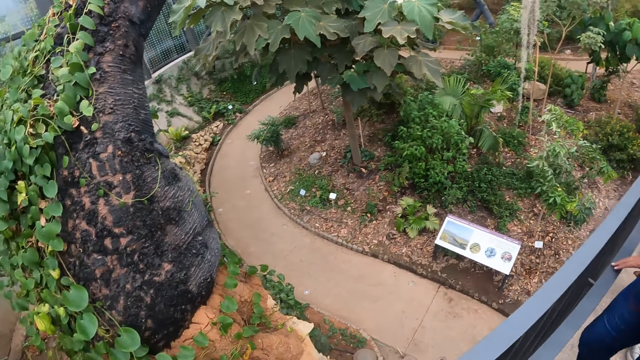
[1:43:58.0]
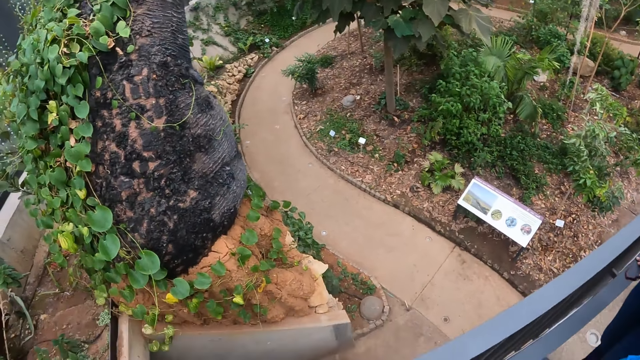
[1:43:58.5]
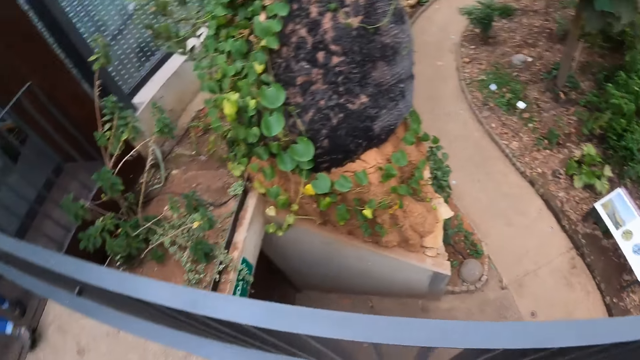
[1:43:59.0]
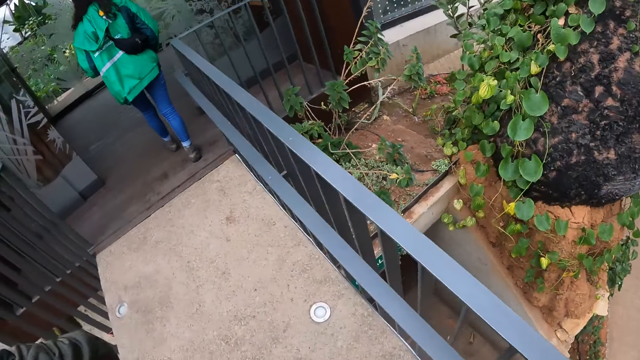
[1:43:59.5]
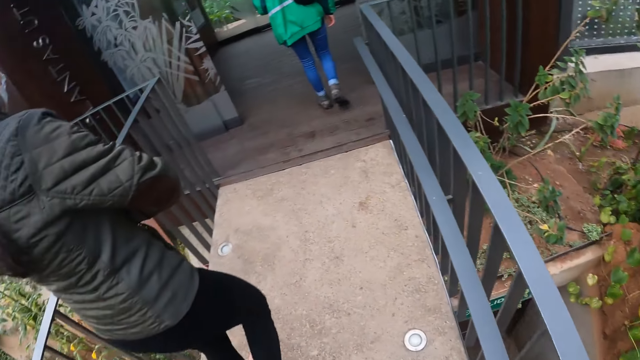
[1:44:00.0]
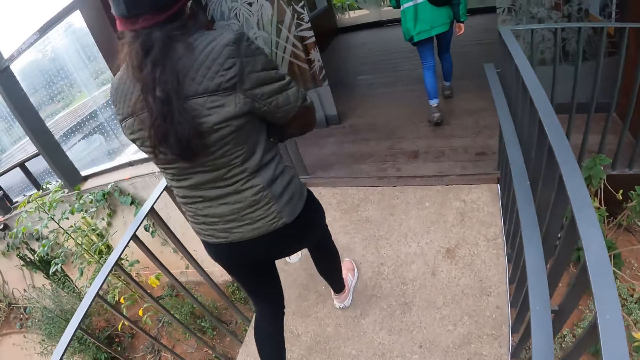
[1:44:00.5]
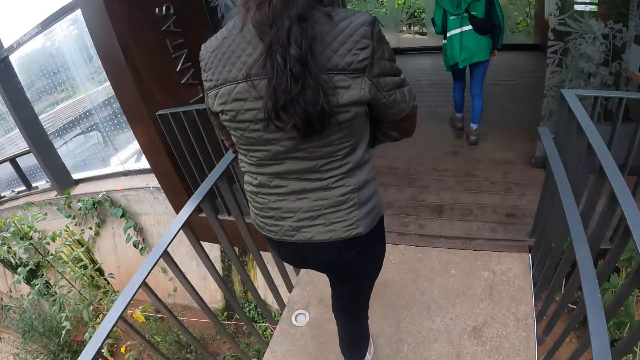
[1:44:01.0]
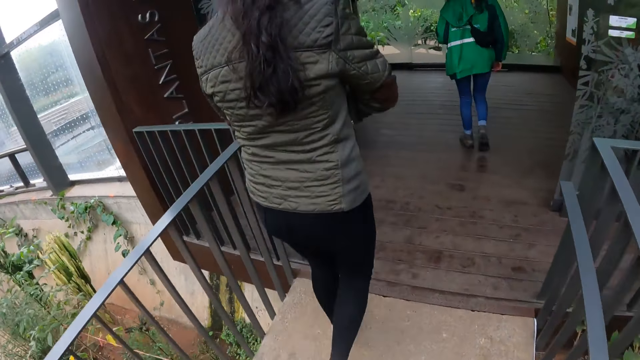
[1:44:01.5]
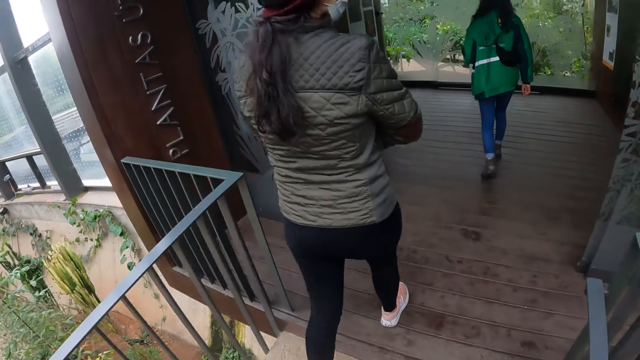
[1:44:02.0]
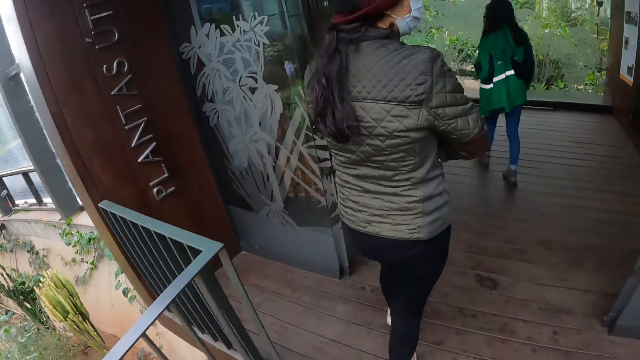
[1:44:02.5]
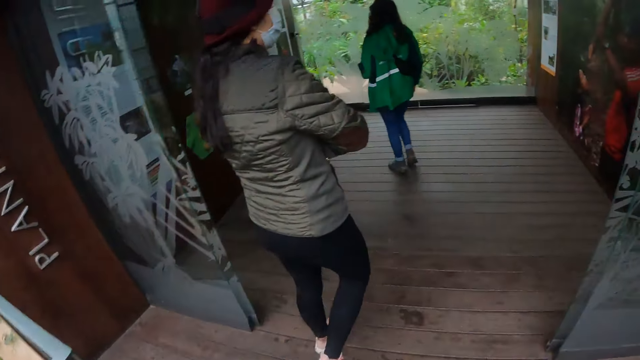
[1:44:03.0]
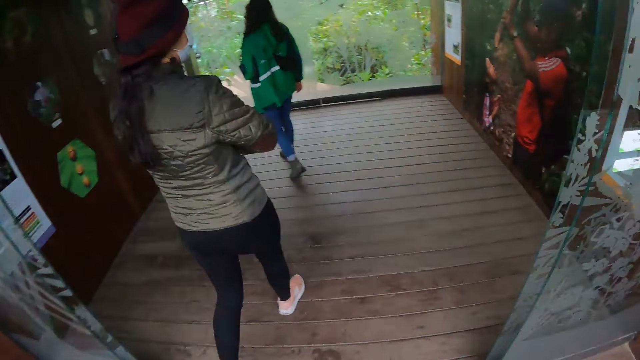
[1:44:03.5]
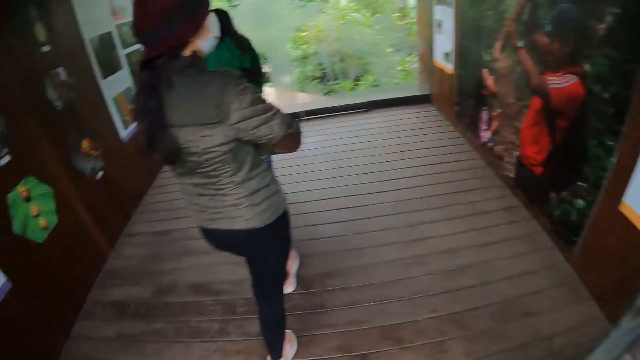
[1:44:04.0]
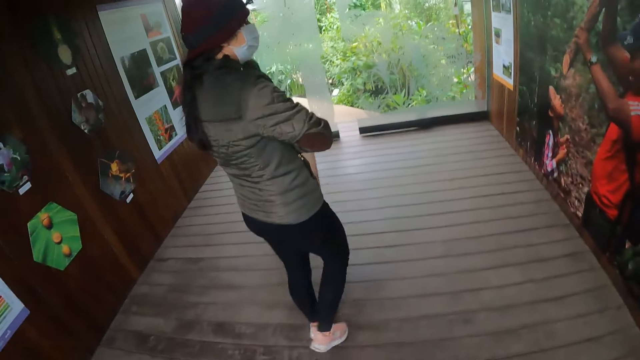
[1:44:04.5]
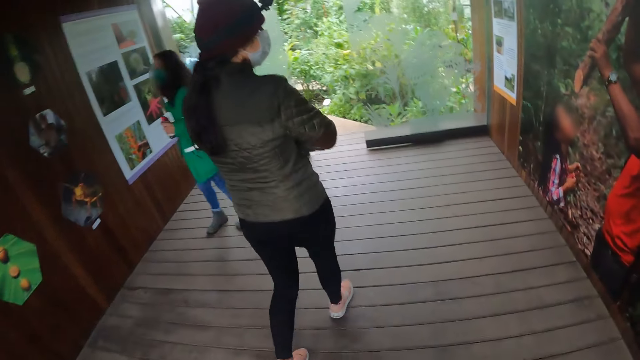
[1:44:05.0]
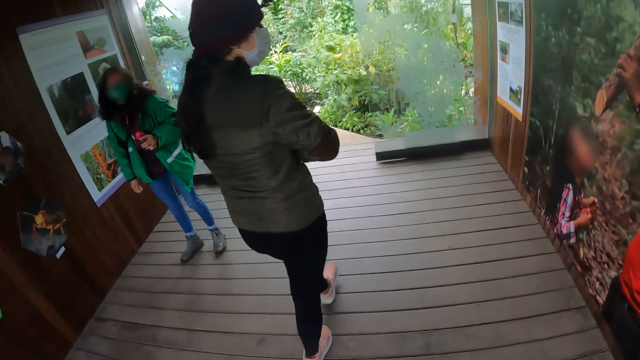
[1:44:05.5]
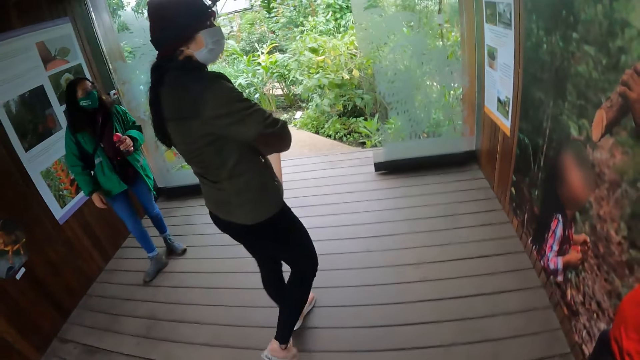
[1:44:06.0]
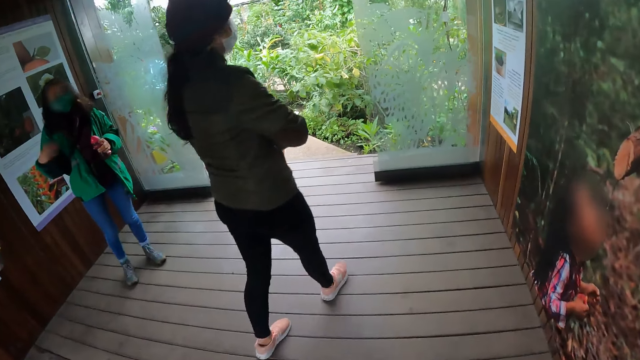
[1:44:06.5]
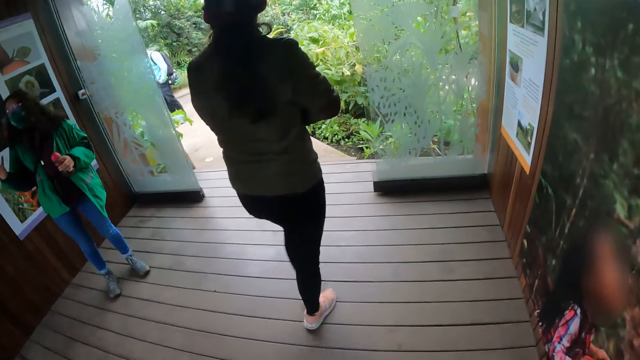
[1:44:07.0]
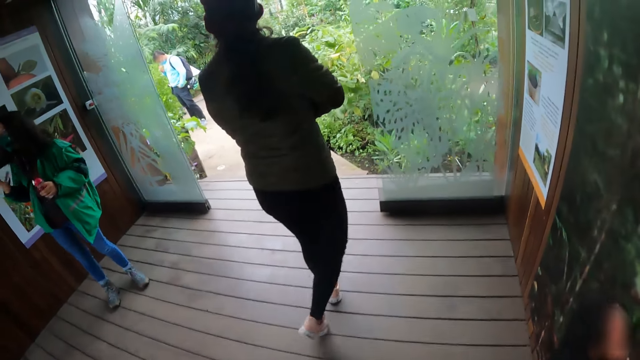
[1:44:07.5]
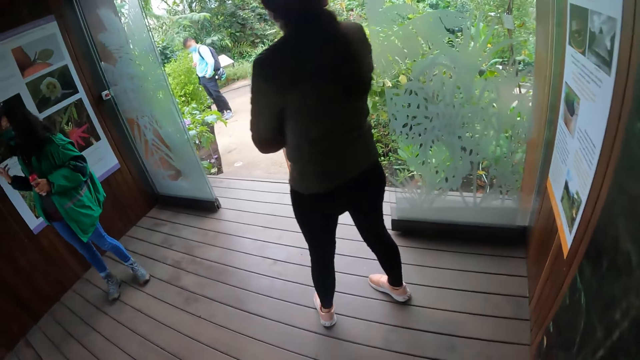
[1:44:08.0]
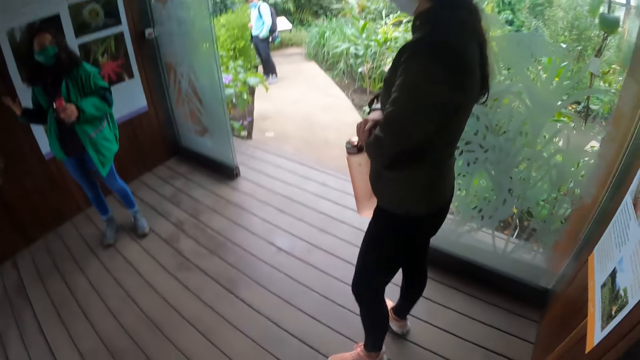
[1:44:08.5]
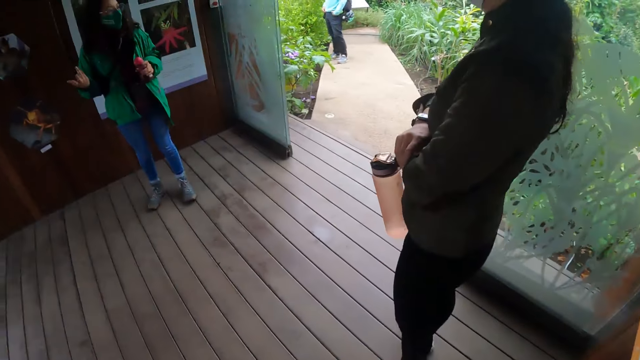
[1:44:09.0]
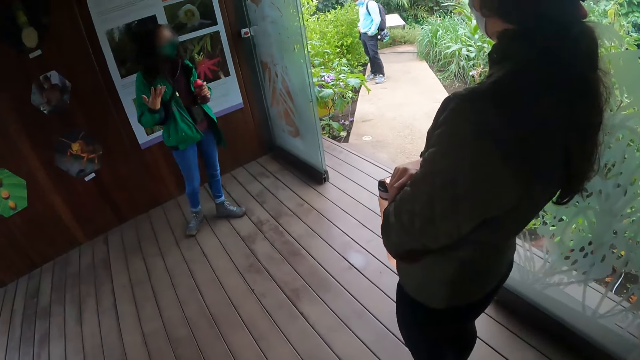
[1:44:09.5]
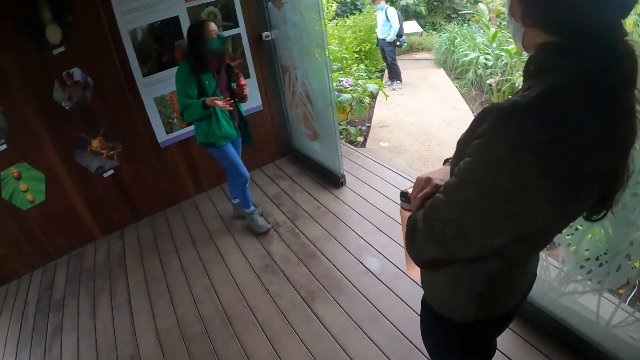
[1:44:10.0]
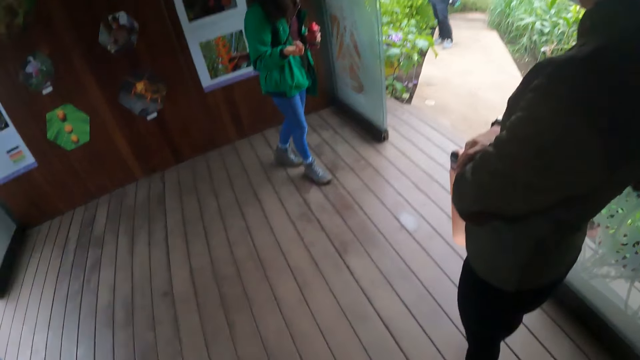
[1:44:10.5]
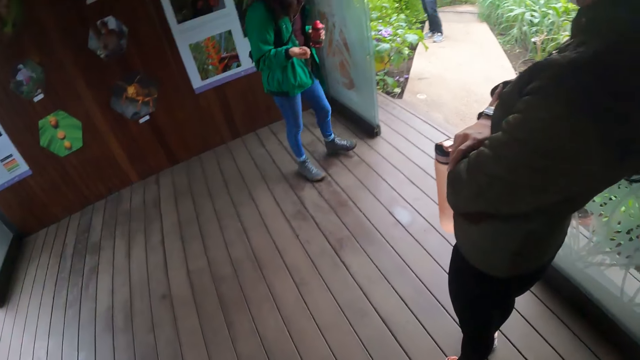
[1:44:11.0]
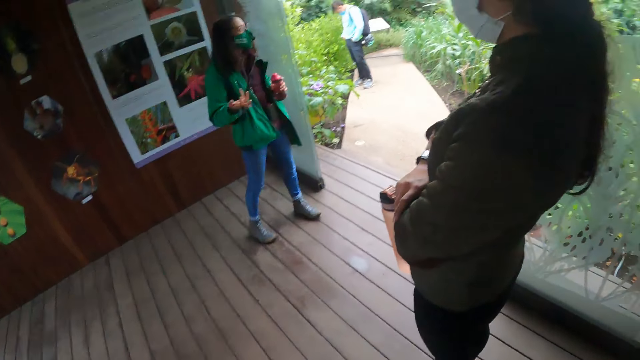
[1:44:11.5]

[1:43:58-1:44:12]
The camera wearer looks around. A person and another person walk around. The camera wearer walks on the pathway towards the shed. A woman interacts with another woman. The first person turns around. The second person walks around. A third person stares around. The first person and the second person are interacting.

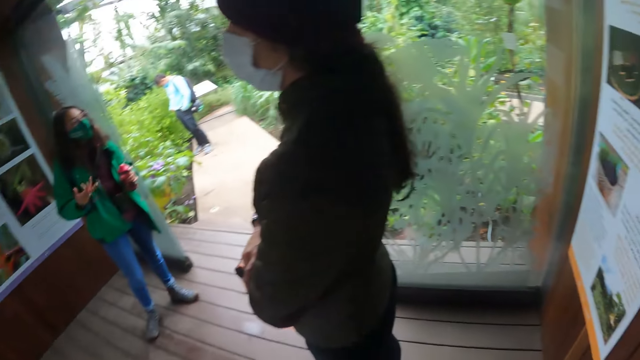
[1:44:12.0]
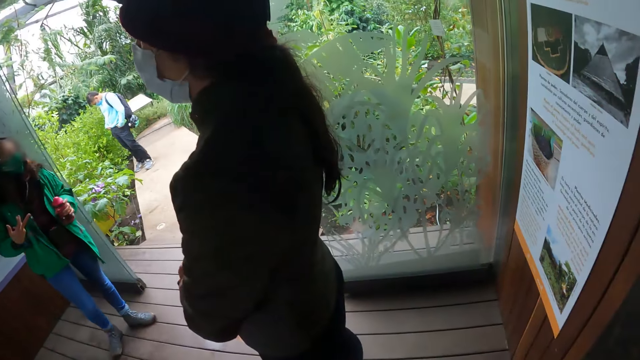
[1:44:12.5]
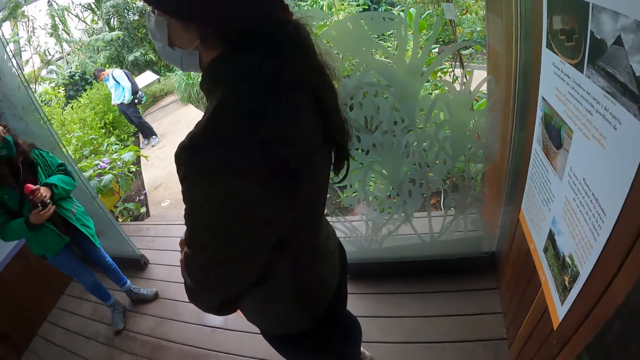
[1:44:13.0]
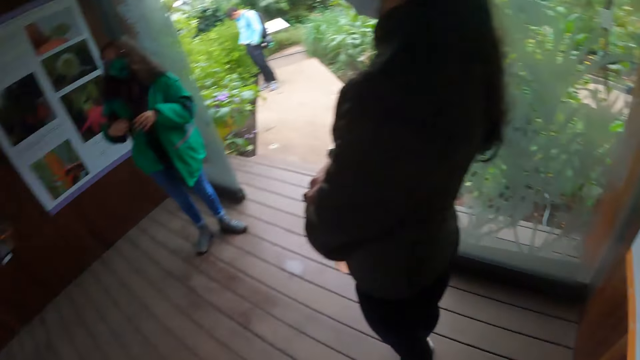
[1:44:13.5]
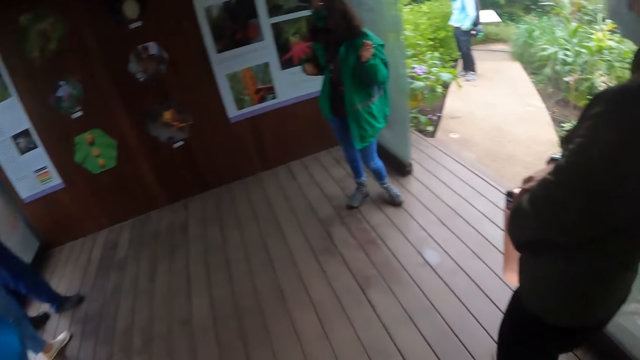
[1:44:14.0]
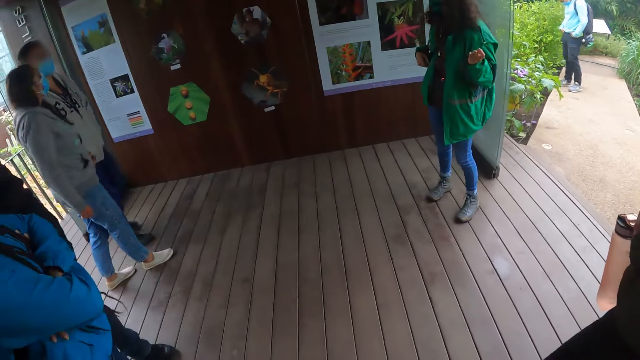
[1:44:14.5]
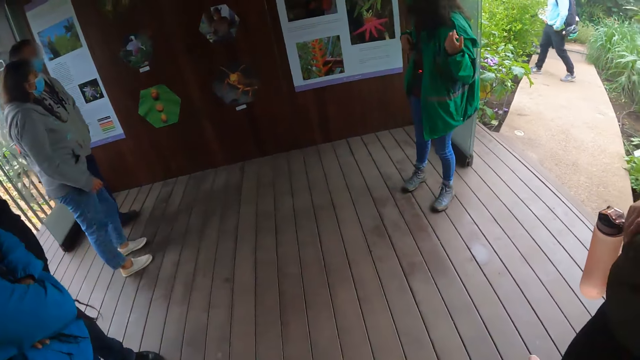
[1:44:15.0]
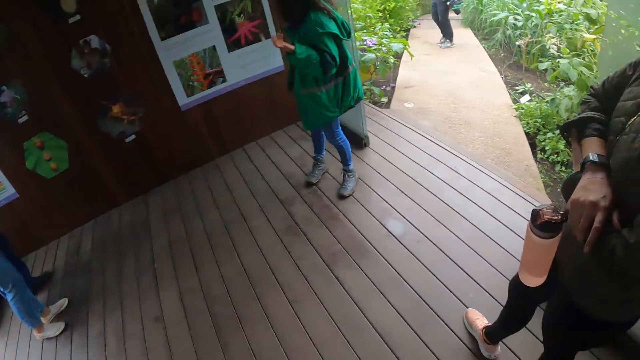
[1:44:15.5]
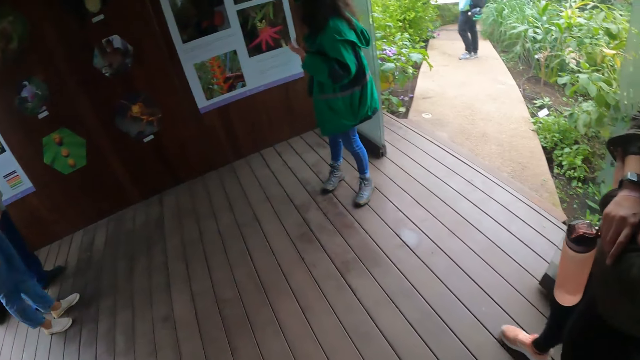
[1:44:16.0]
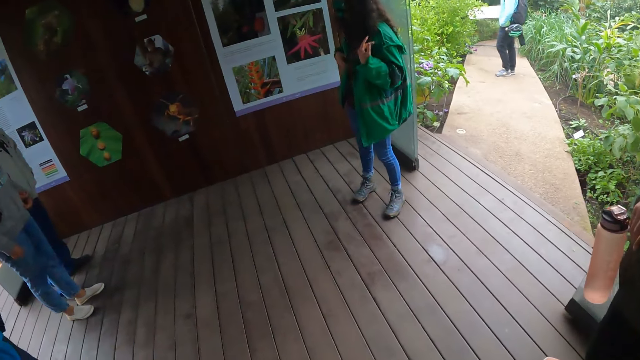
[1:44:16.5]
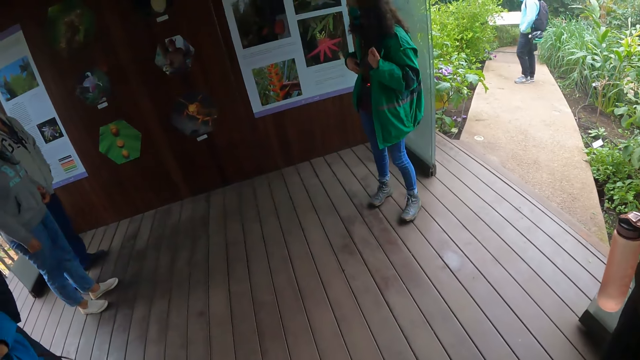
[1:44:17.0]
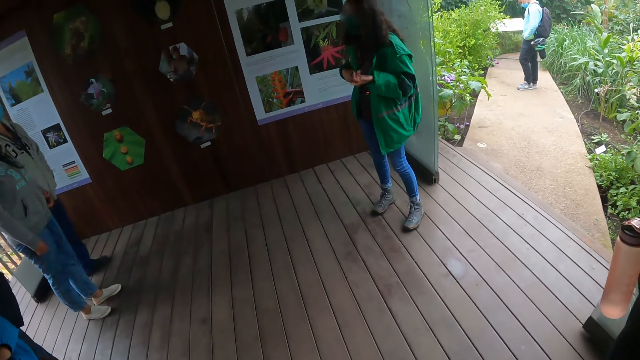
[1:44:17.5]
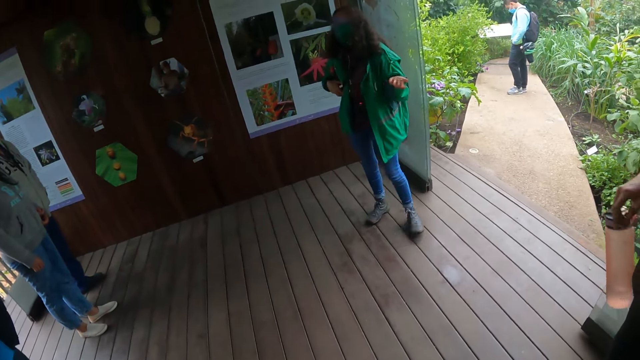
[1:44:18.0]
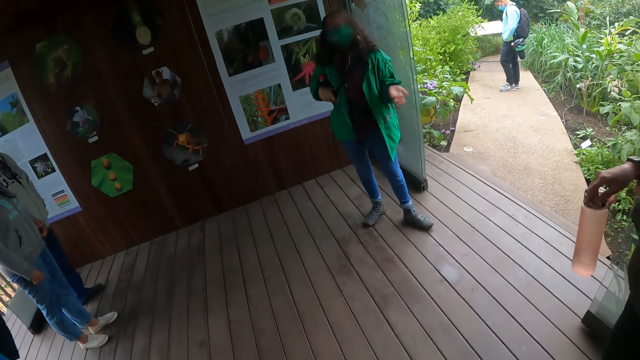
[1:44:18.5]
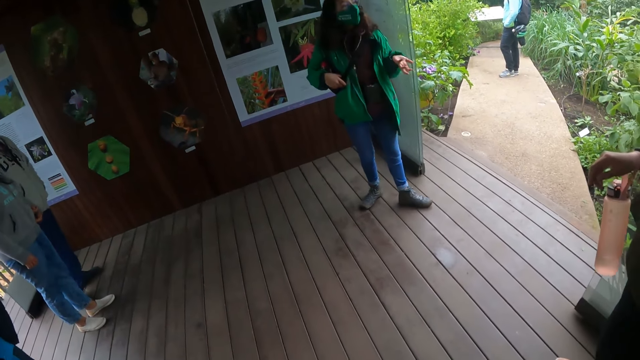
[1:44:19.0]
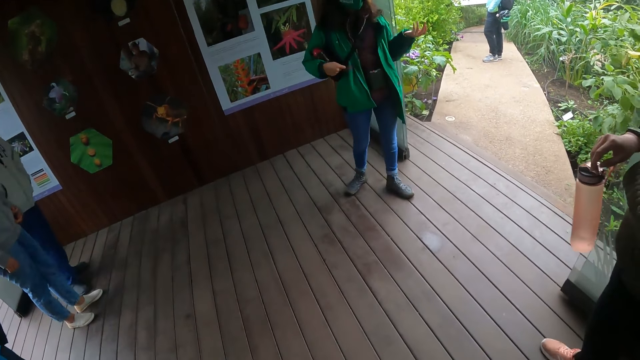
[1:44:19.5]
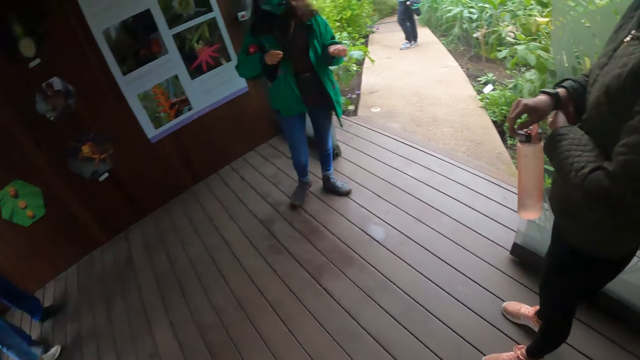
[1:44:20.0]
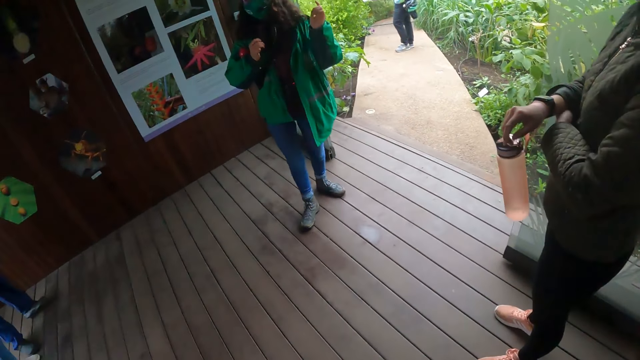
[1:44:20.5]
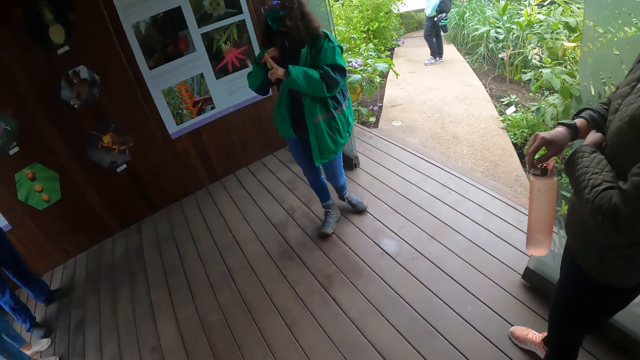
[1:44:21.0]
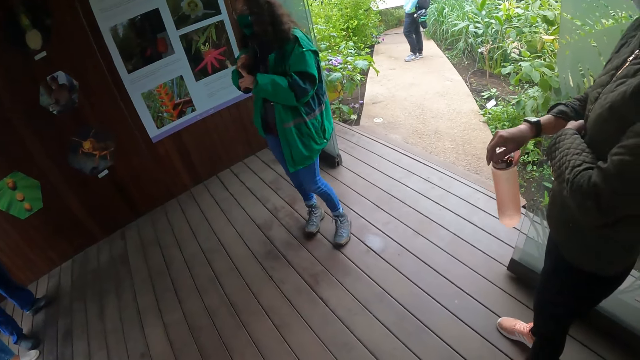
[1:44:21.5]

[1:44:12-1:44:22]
The woman passes a bottle in her left hand to her right hand. People are staring around. The woman interacts with the group of people. A person is interacting.
